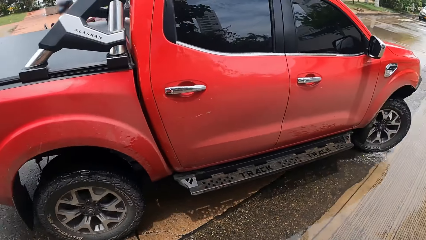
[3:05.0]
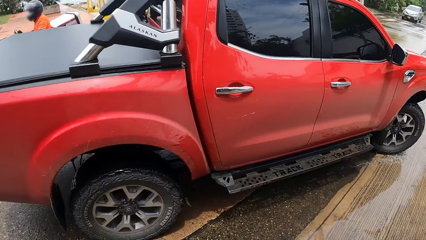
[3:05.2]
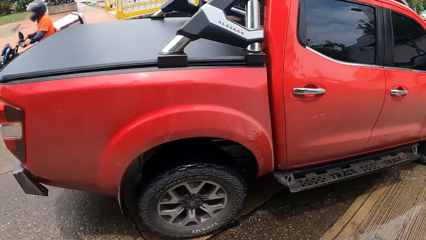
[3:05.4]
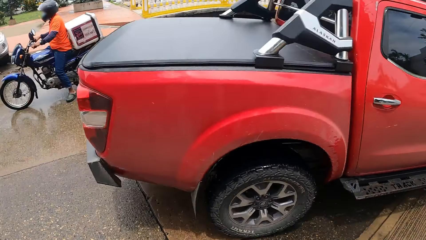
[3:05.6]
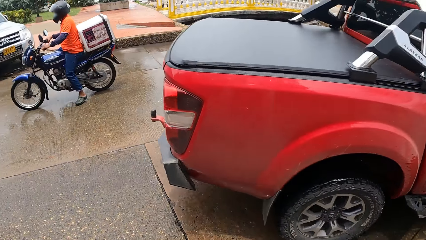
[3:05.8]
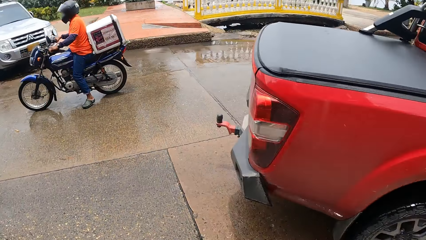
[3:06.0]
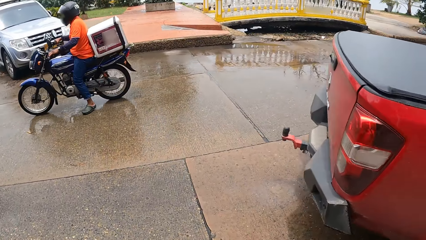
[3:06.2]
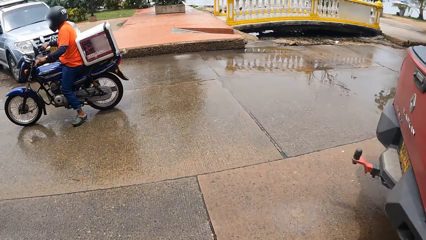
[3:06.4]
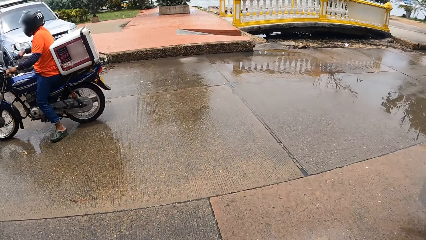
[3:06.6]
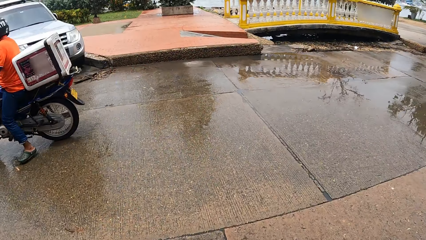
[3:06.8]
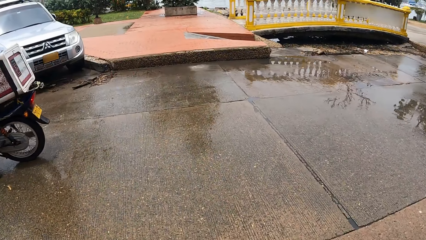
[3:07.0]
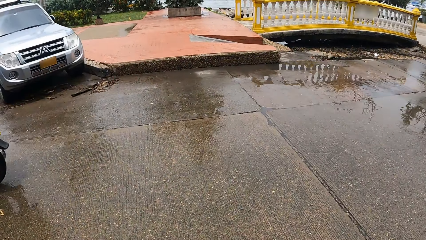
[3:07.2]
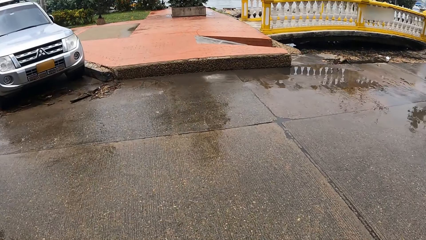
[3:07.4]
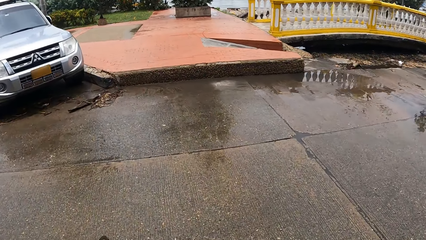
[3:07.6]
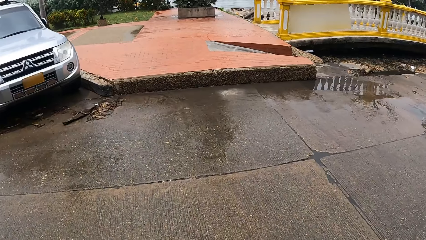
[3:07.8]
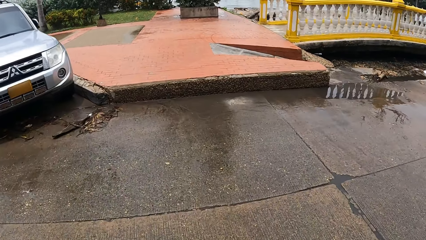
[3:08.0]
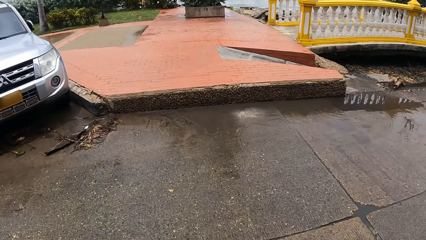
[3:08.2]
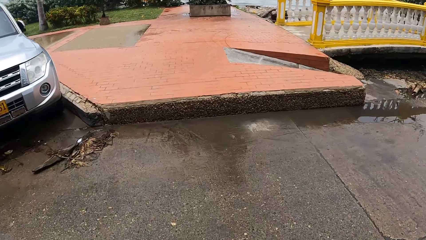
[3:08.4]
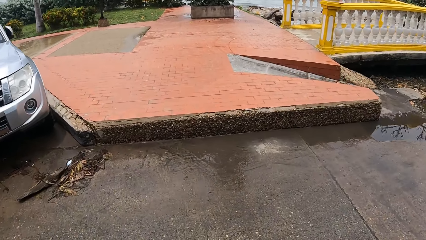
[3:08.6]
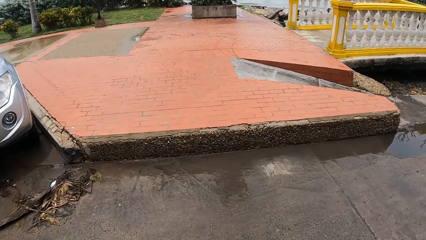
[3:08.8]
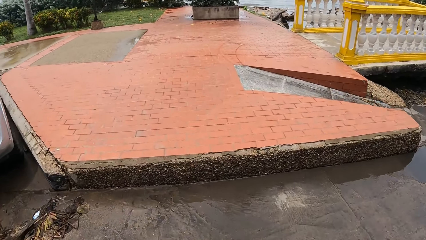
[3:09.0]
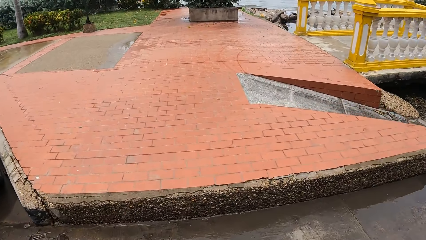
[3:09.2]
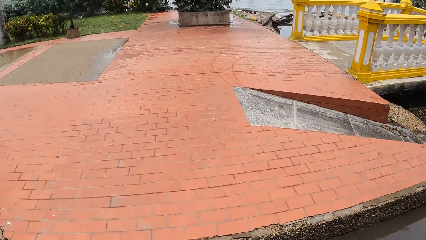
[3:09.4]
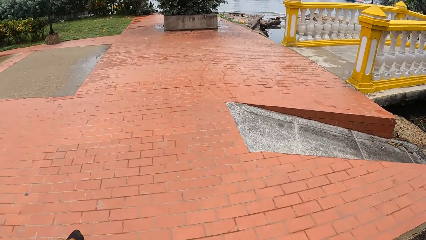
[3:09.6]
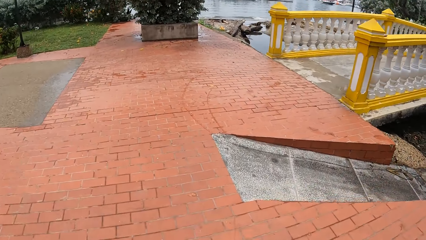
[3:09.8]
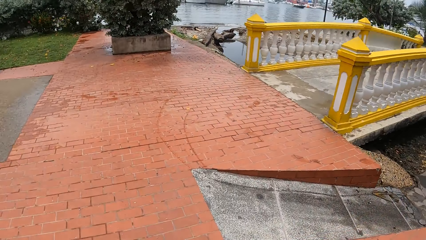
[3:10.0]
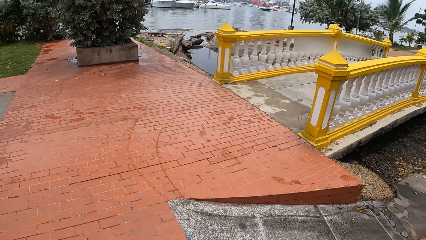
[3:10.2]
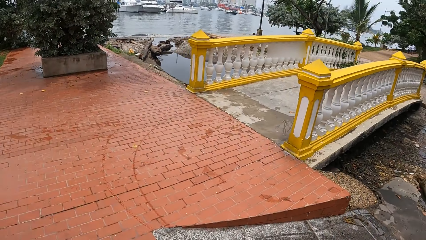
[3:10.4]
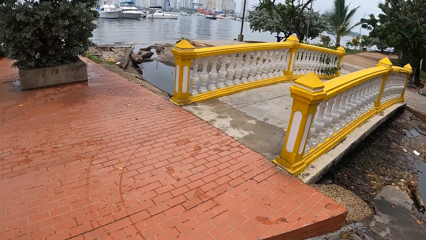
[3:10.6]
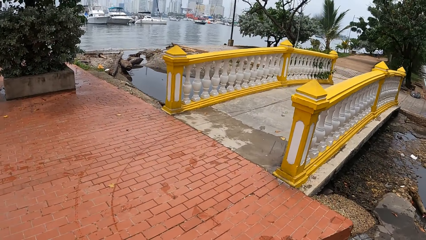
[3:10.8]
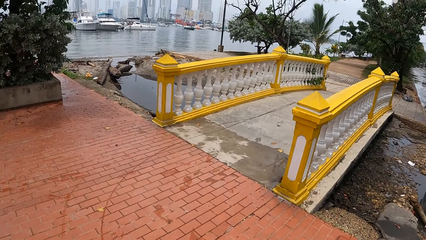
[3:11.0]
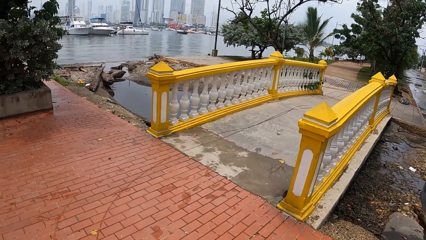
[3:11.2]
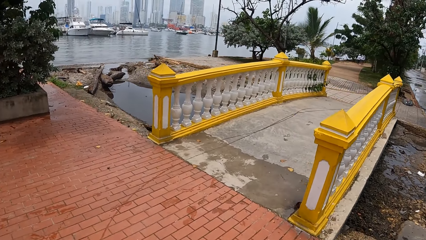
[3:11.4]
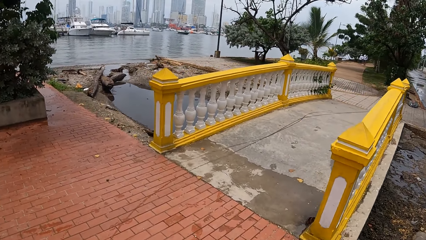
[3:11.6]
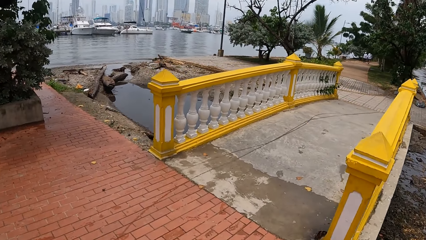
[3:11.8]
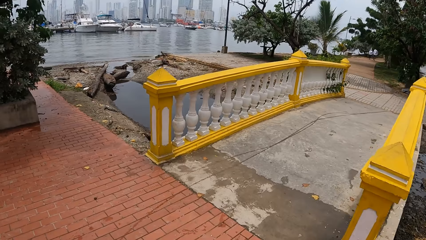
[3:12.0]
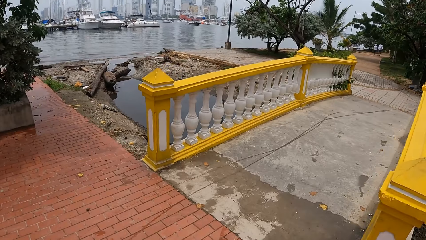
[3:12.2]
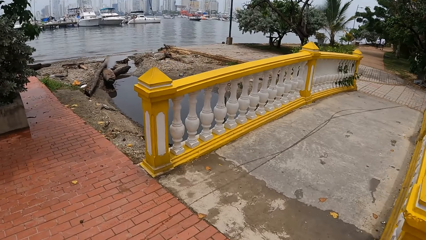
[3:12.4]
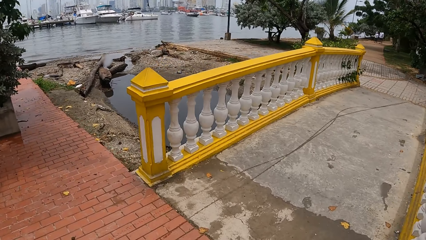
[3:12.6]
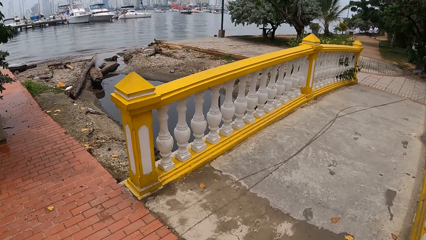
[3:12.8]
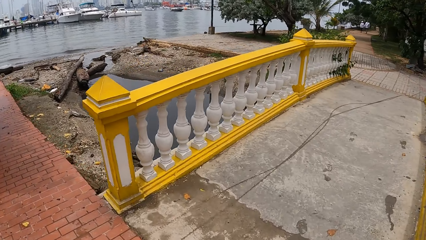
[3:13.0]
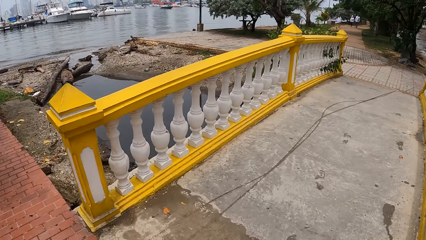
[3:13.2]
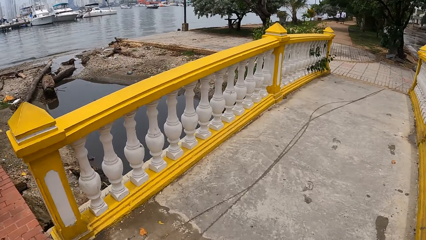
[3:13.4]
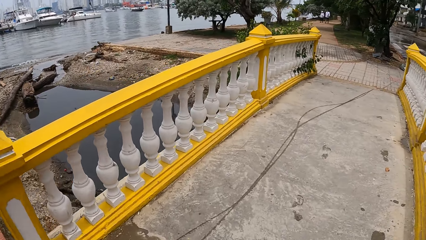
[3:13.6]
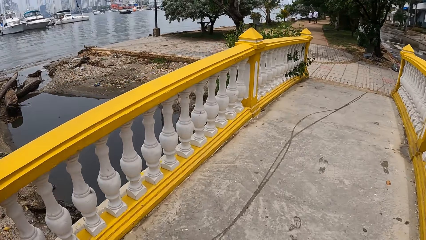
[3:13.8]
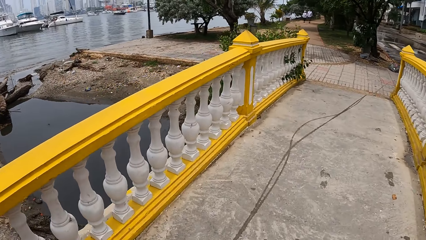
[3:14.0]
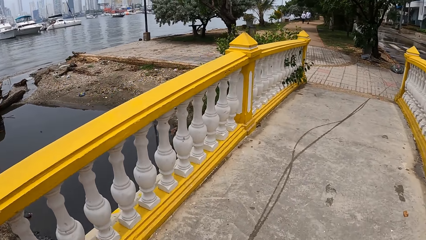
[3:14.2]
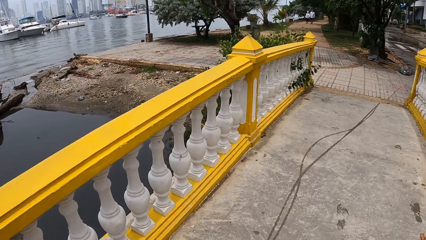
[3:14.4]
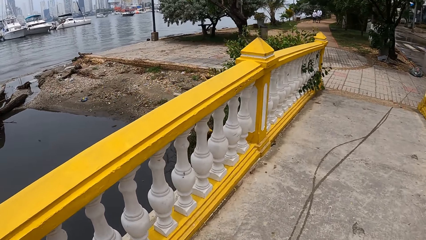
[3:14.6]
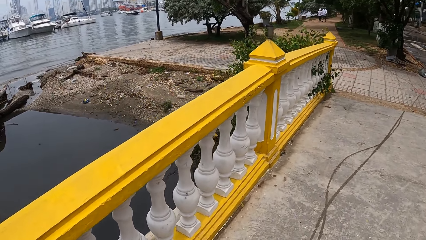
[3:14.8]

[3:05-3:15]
The camera wearer crosses the tarmac road. They walk on the pedestrian road.

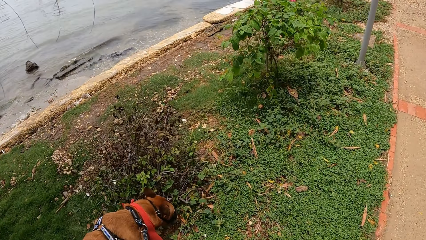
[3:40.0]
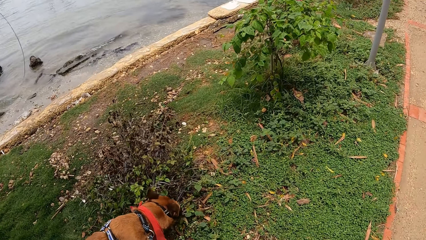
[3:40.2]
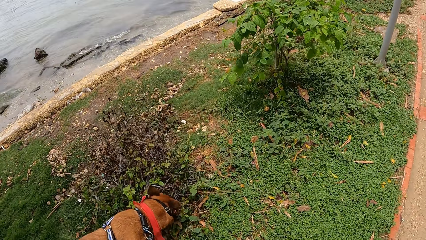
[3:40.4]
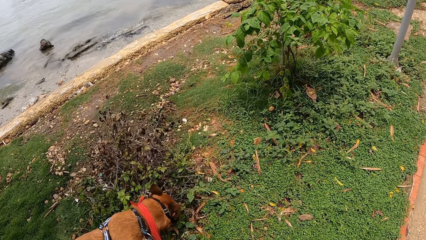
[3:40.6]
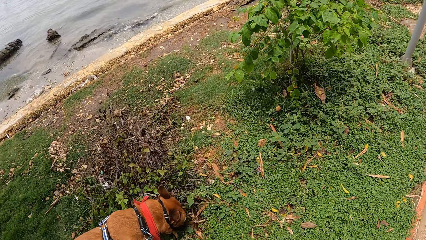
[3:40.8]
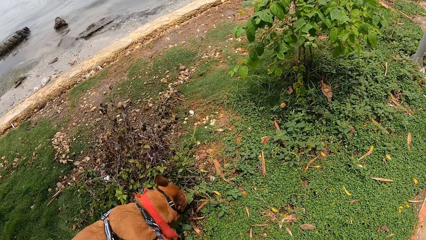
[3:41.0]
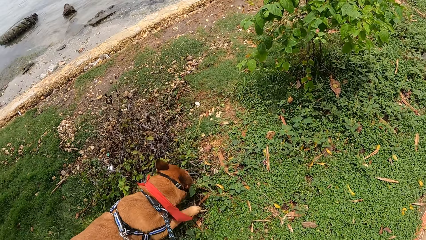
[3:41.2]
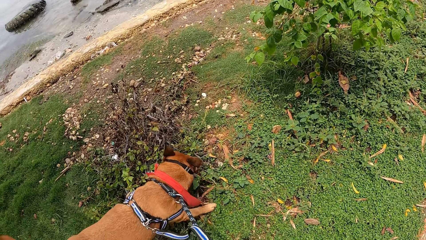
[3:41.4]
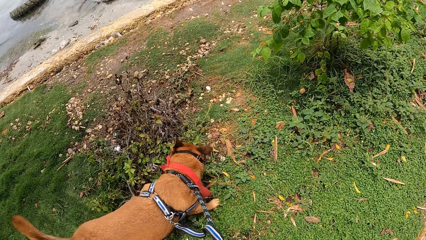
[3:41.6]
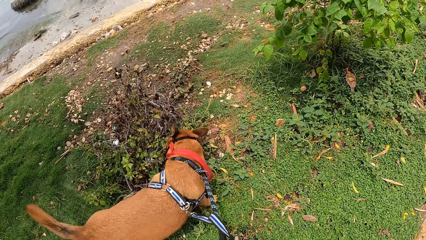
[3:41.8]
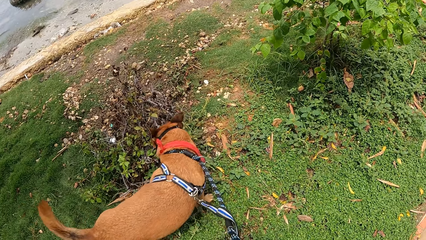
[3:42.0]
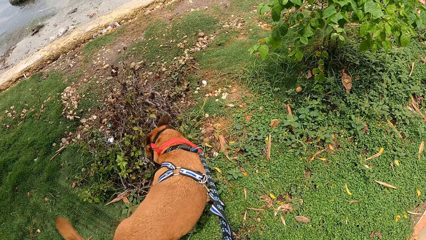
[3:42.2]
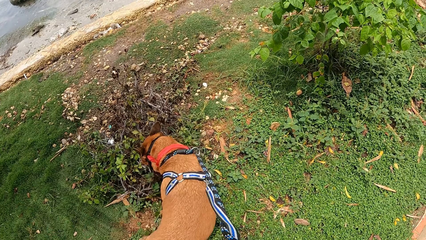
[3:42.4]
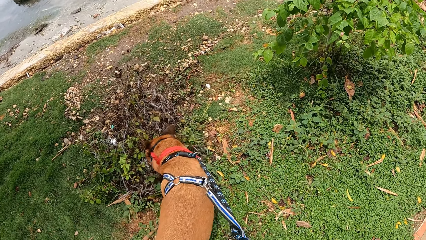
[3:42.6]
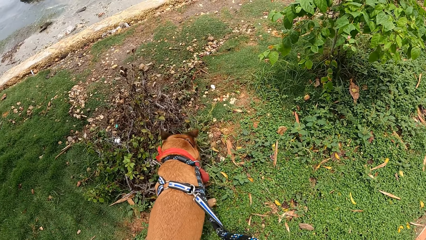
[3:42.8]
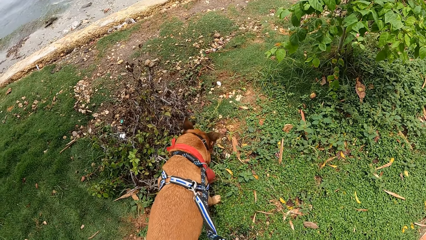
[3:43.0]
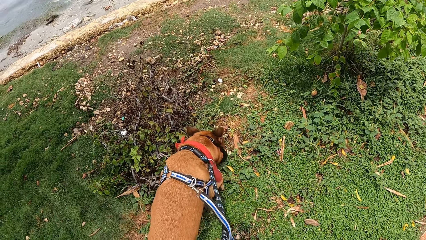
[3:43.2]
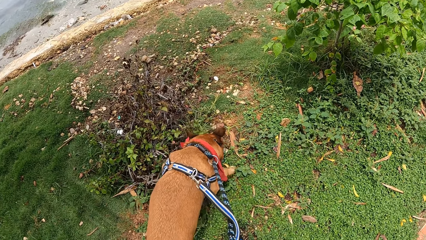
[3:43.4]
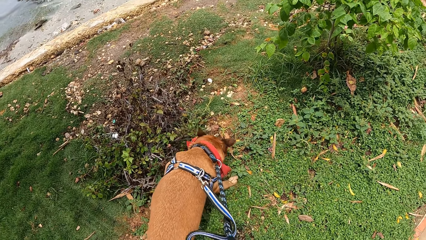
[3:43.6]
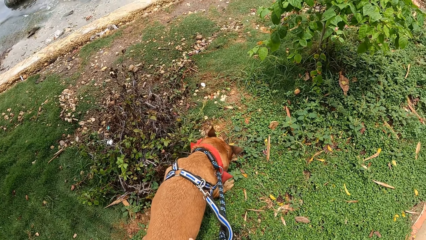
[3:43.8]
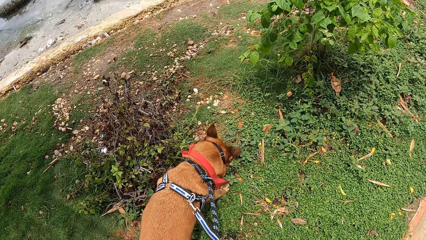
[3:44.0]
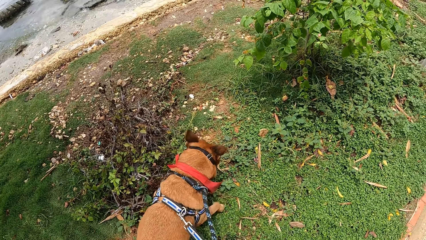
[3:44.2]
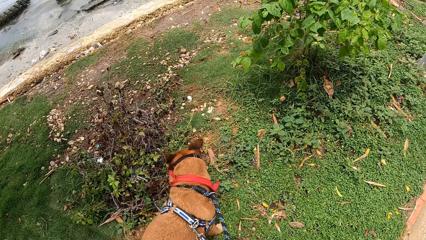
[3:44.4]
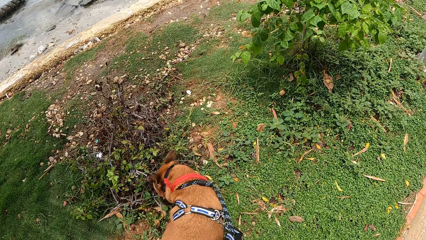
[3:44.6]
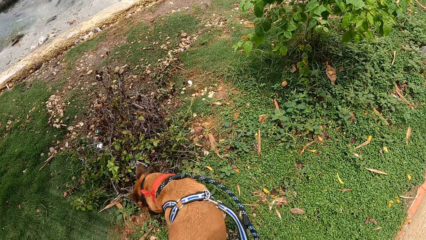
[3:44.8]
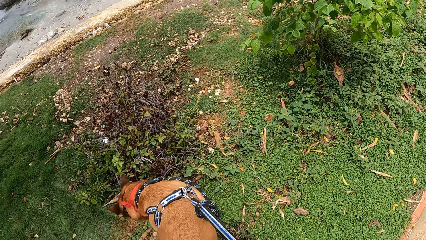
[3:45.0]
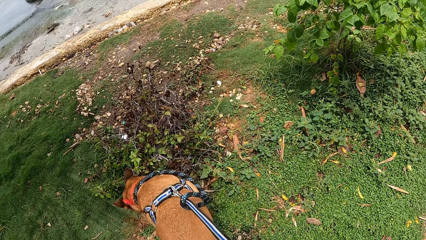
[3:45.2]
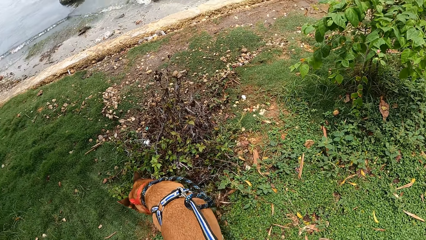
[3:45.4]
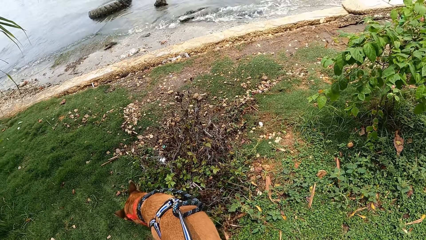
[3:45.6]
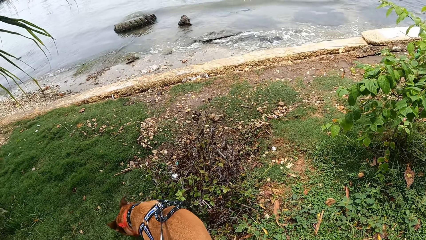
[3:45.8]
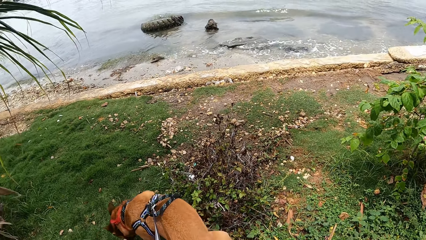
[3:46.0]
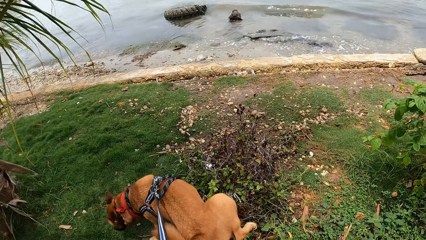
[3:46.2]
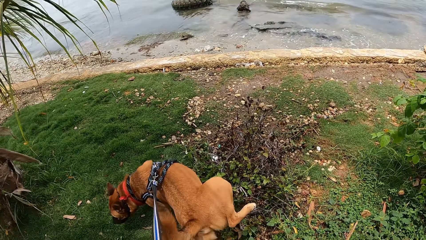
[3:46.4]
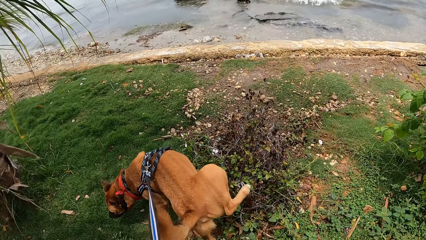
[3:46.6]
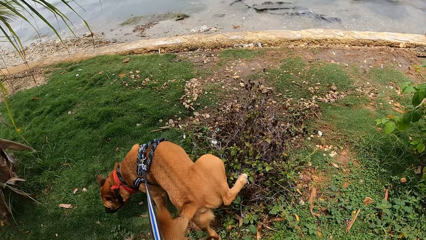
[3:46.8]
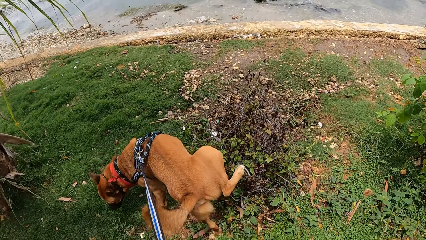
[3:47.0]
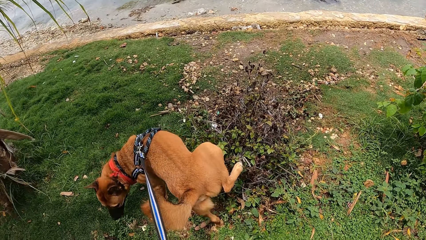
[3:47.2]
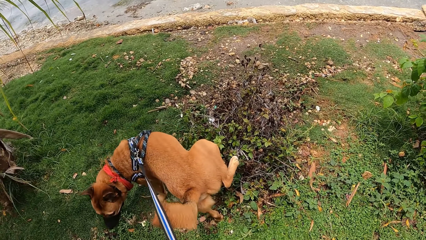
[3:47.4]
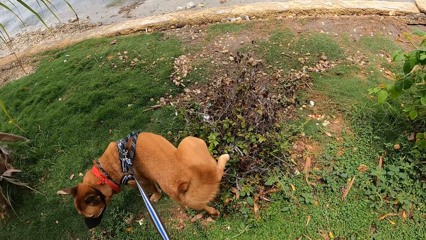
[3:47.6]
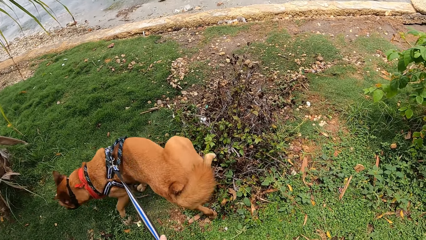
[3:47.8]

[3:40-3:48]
The camera wearer stares at the dog.
